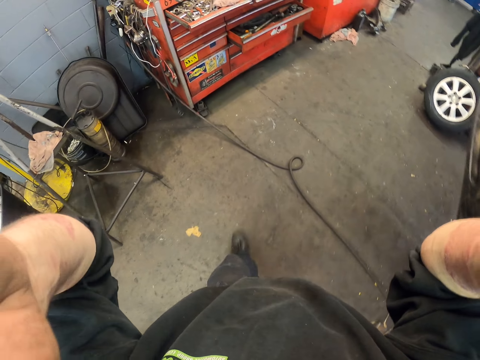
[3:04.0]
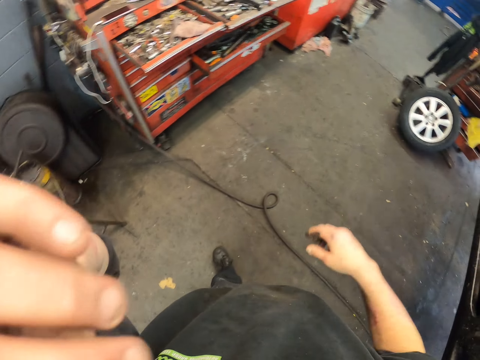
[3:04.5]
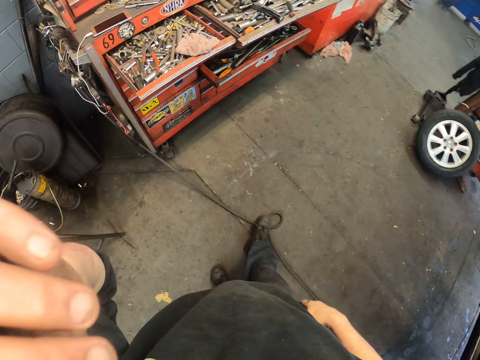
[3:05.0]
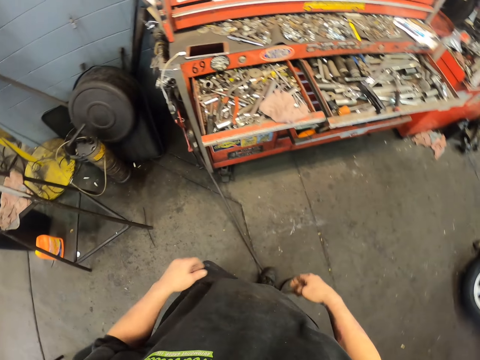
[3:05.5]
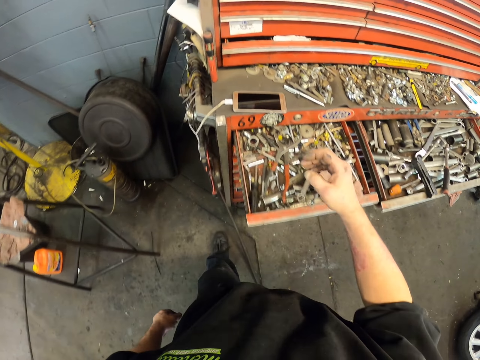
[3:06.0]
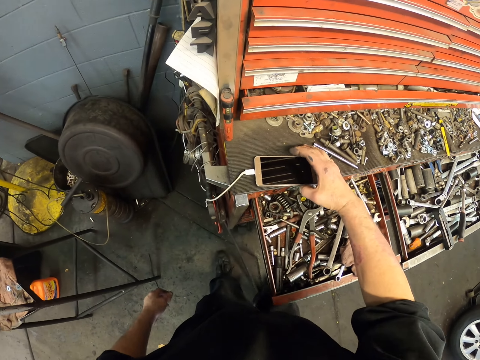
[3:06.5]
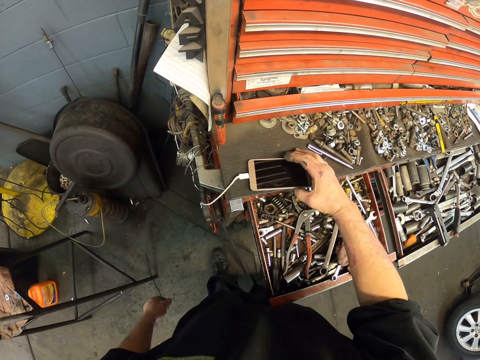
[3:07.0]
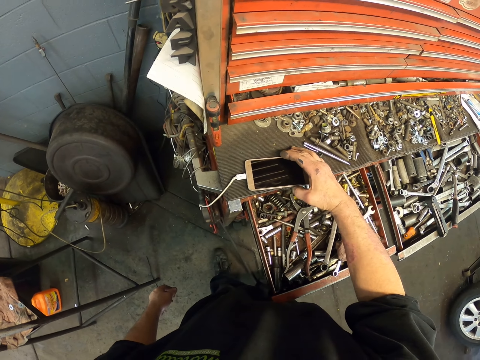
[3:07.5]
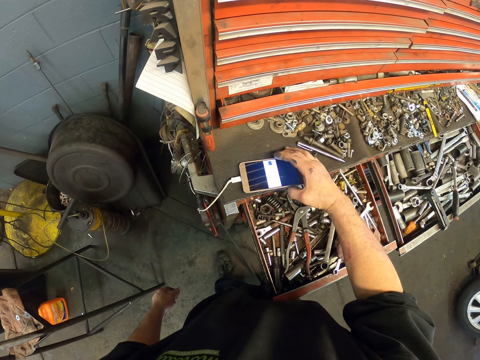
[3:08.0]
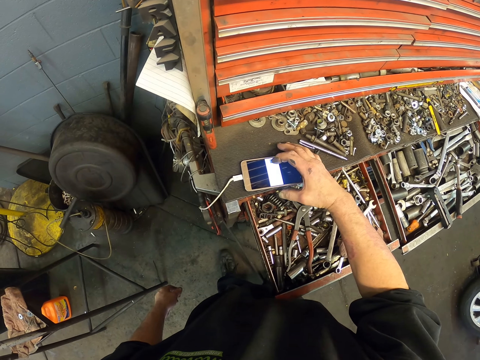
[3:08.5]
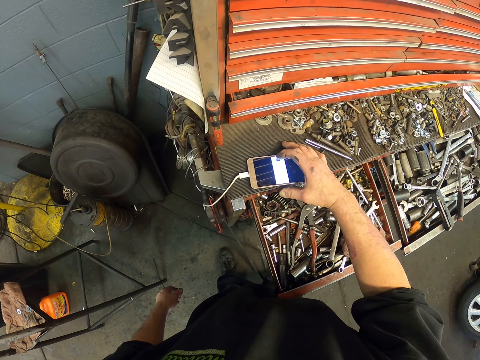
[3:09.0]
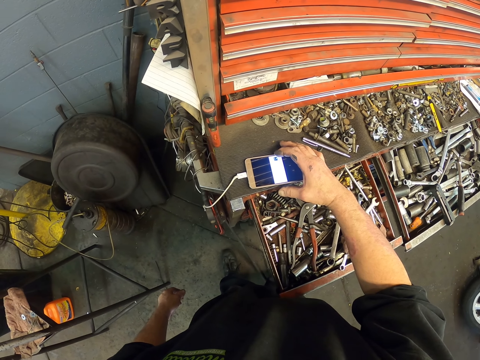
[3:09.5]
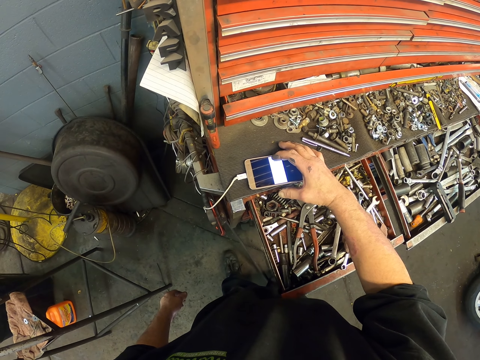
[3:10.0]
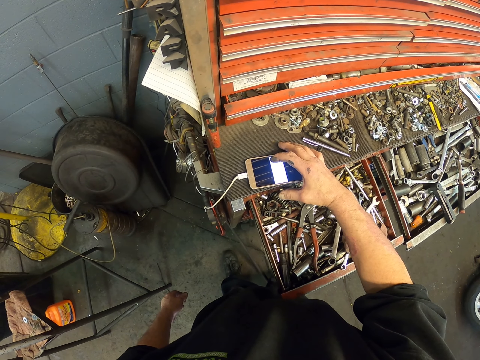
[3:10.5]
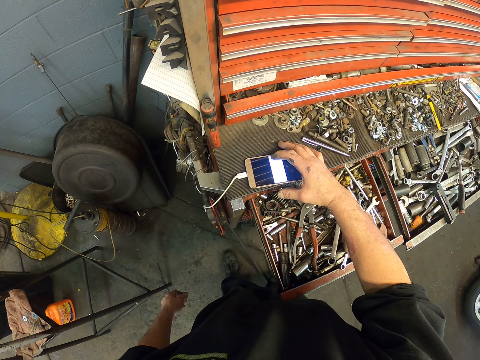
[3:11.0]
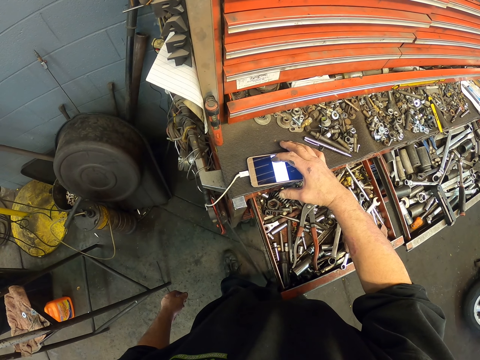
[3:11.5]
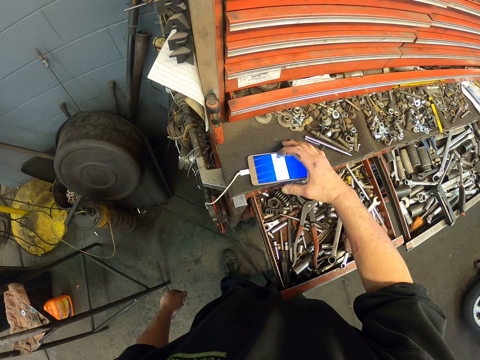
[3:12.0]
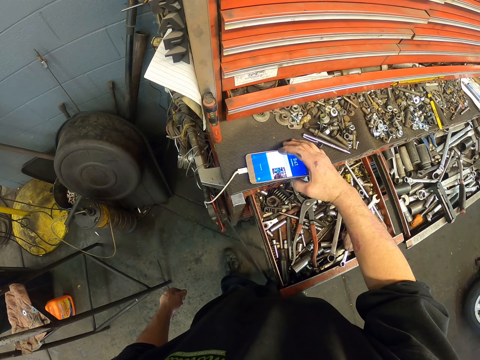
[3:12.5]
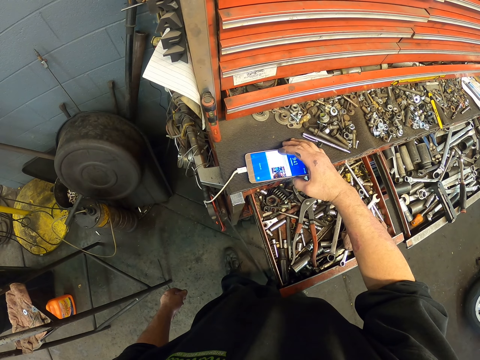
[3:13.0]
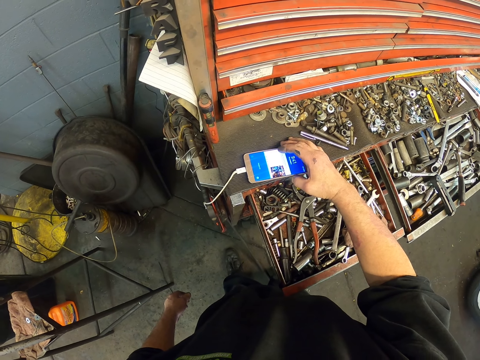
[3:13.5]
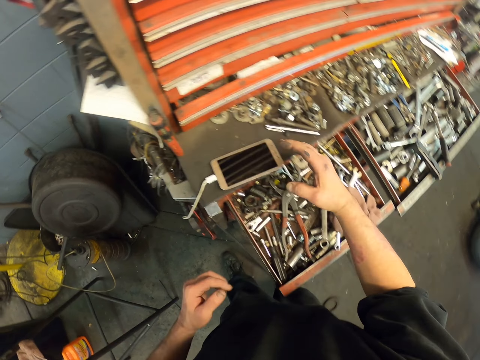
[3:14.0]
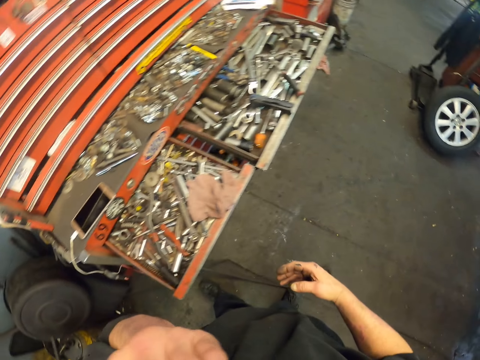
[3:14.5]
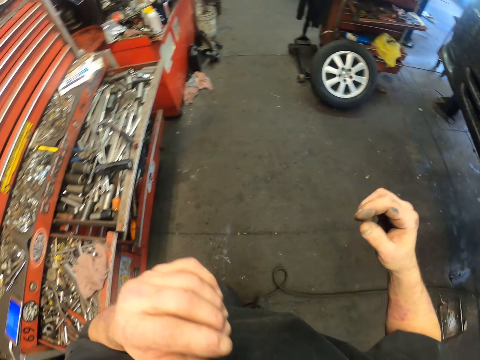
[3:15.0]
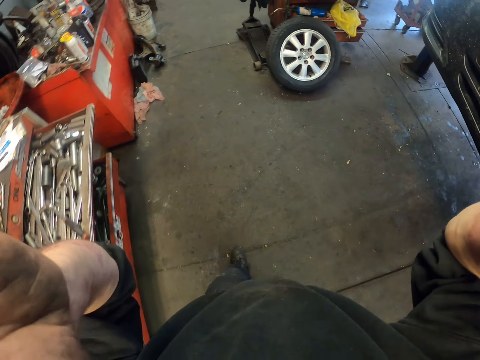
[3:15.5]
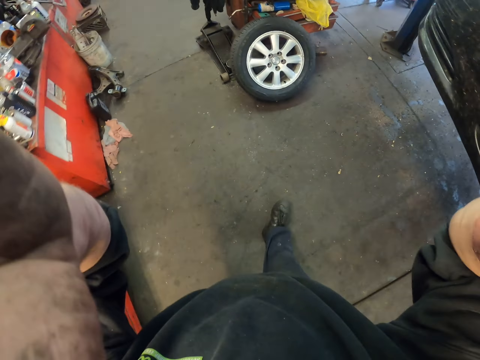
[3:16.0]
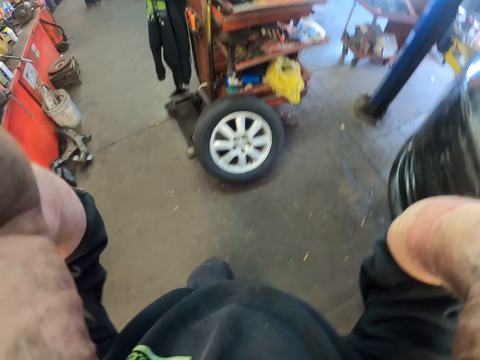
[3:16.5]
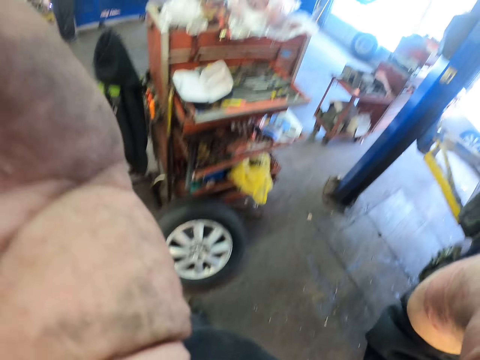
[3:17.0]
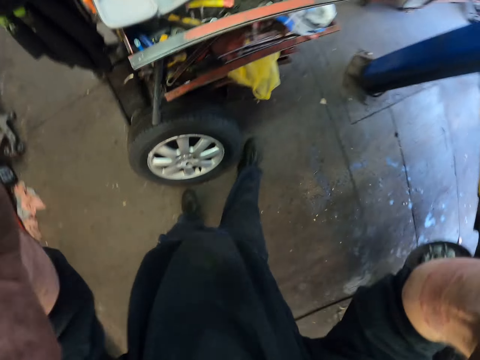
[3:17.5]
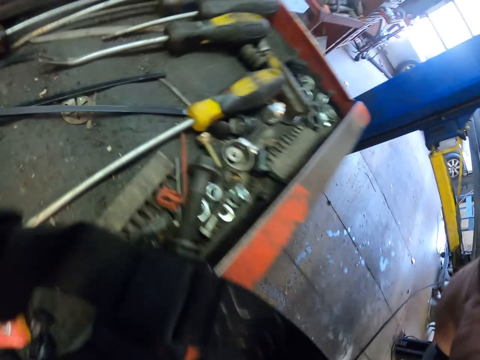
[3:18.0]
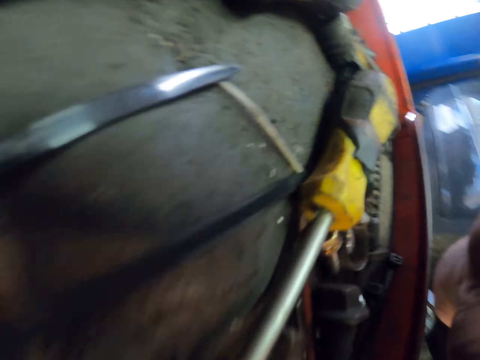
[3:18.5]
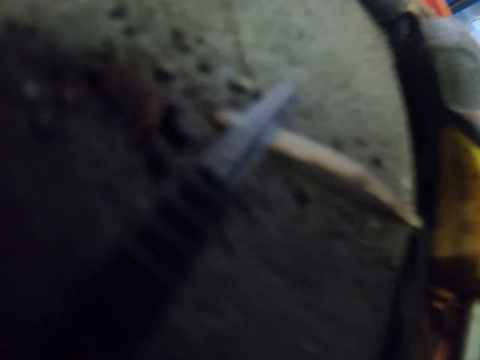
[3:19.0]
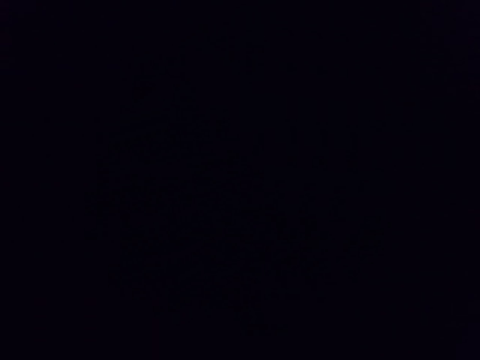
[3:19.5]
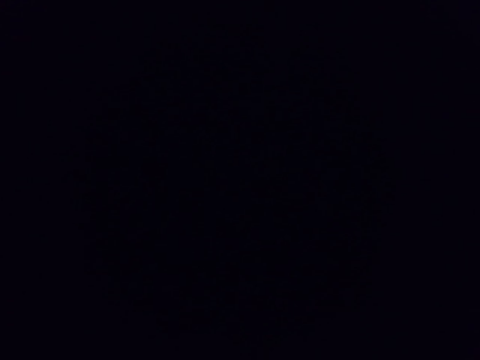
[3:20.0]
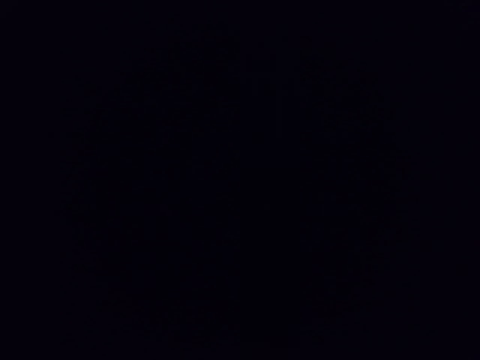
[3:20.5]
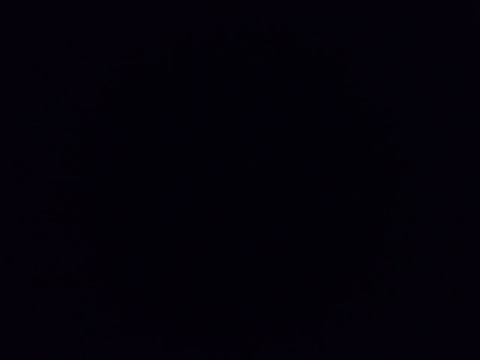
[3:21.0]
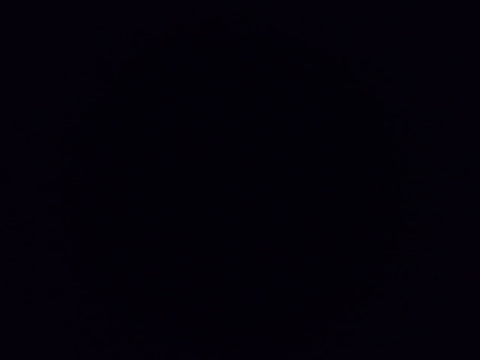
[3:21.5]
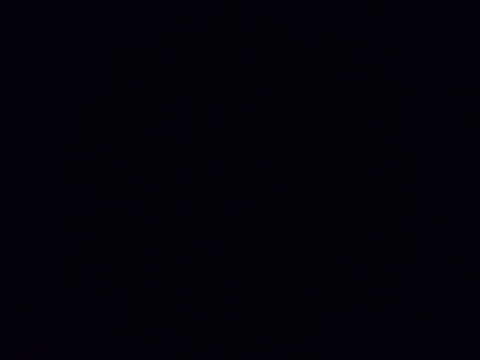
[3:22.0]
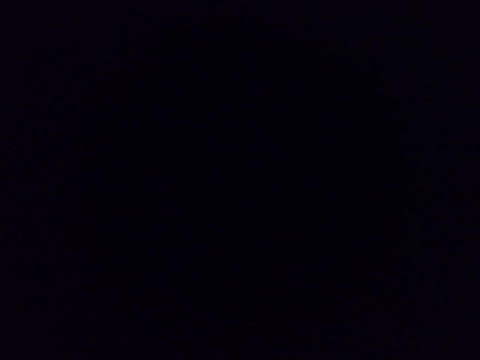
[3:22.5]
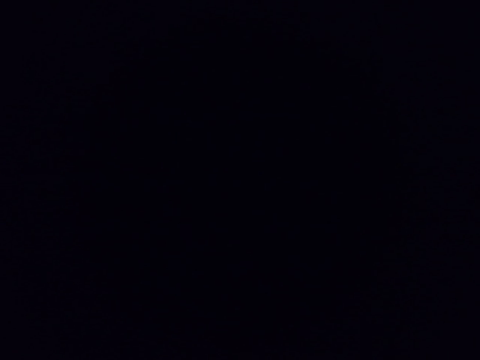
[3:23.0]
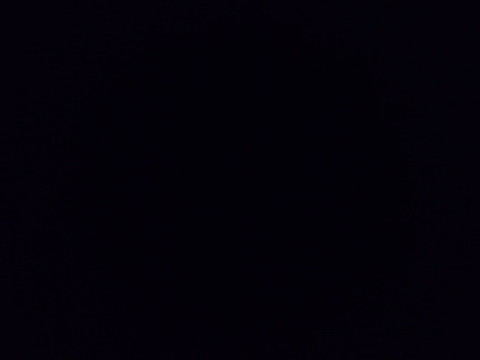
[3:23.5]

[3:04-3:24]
The camera wearer adjusts the camera glasses. They walk in the house. They press the phone. They hold their face. They walk. They remove the camera glasses. They place the camera on the shelf.

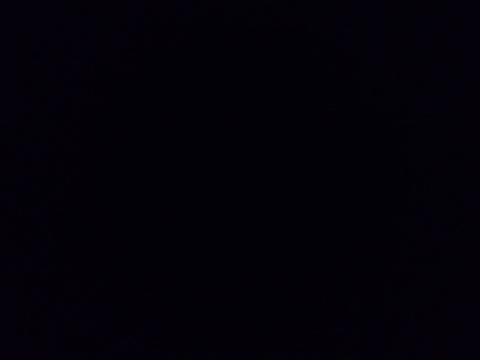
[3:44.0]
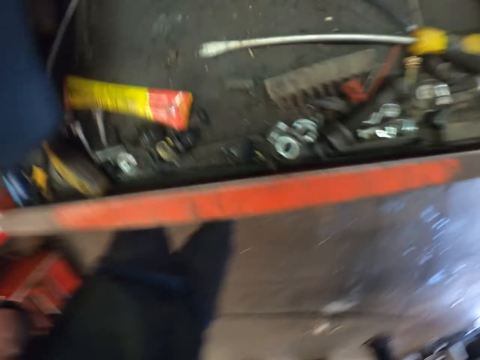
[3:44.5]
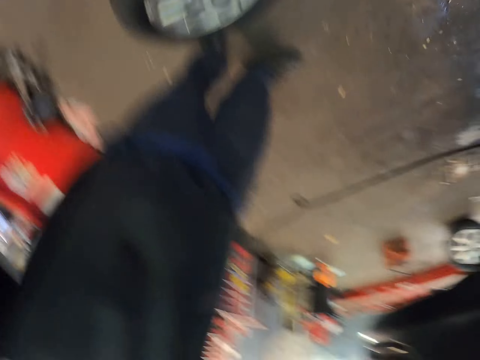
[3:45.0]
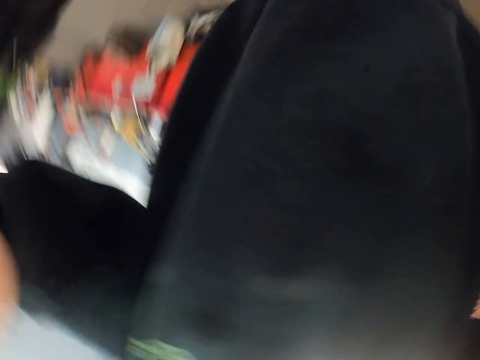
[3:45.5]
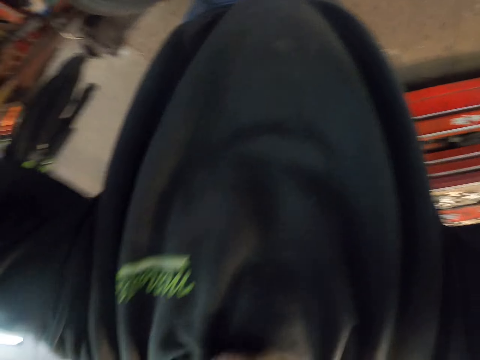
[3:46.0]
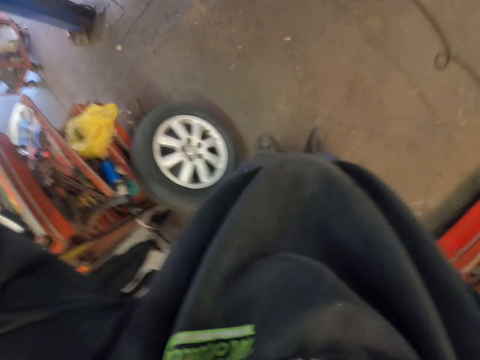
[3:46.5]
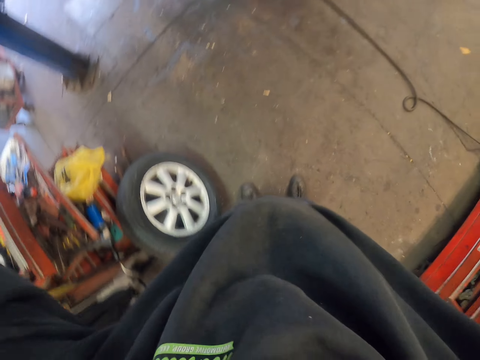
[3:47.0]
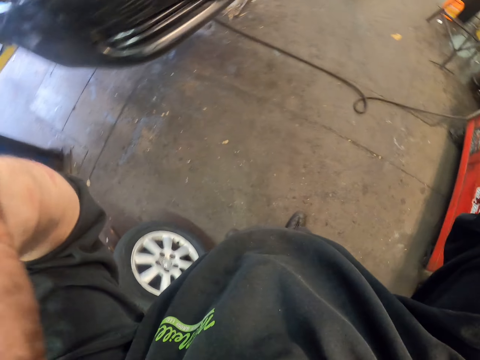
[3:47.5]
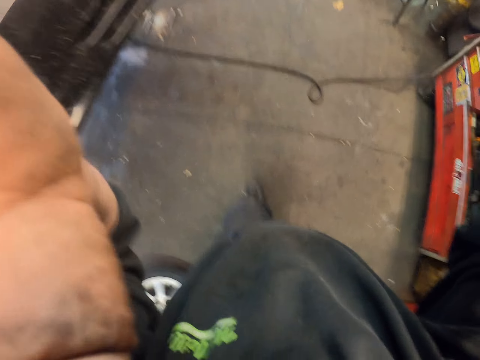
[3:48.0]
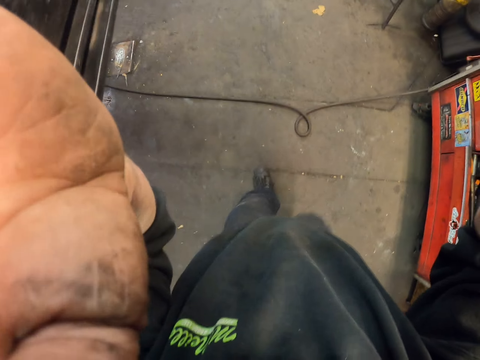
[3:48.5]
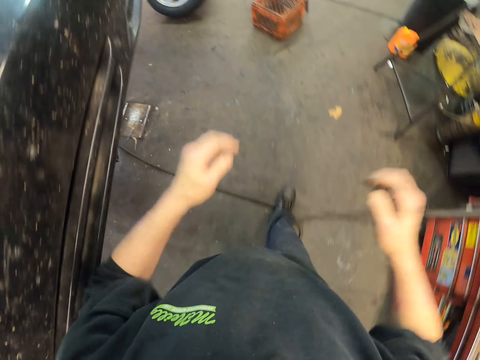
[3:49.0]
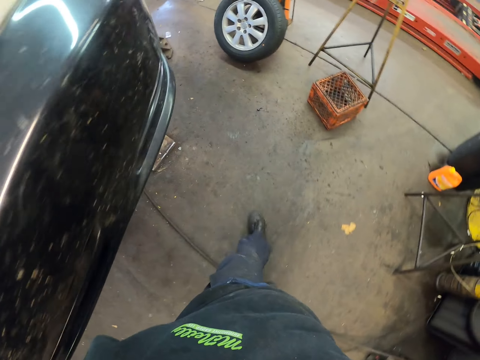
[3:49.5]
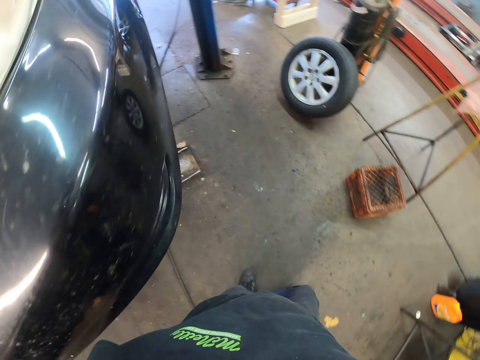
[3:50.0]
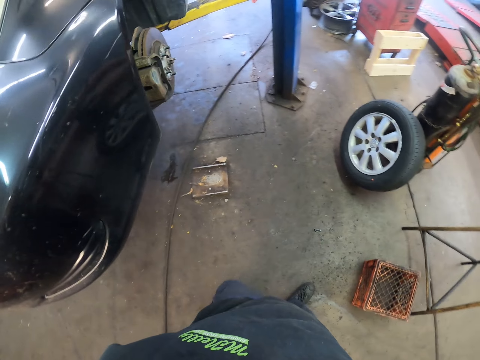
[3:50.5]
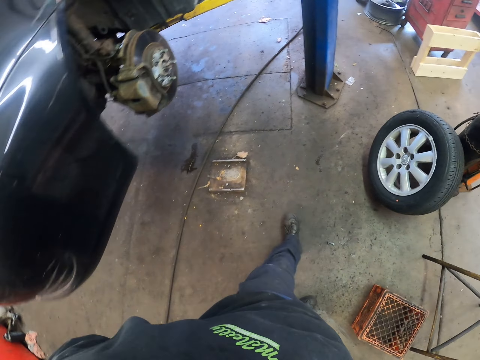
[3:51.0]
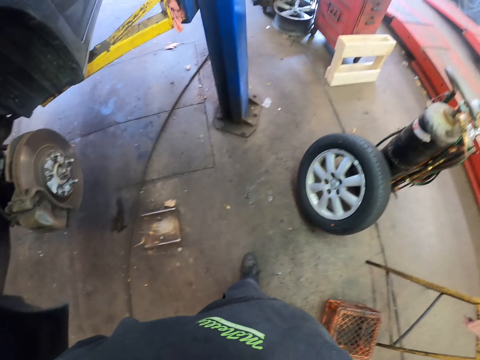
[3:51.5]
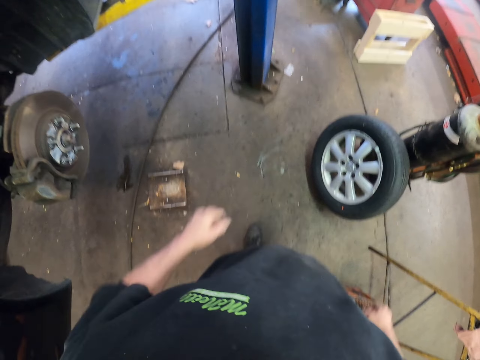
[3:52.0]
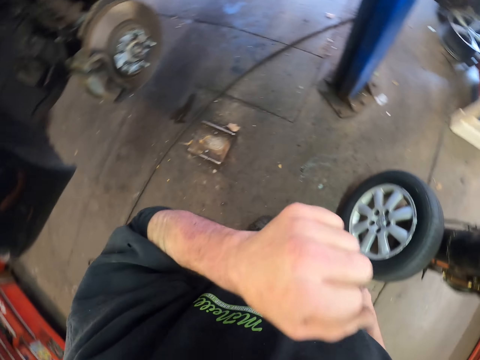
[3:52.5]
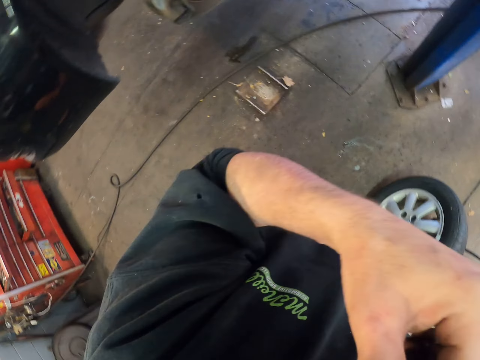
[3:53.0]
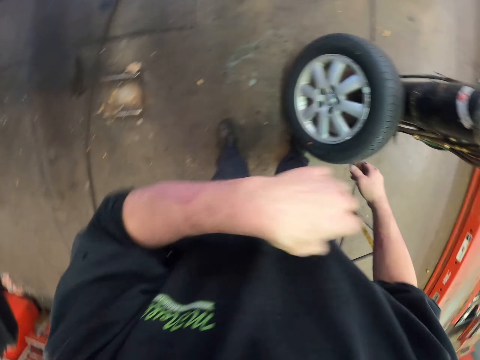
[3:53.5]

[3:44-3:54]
The camera wearer puts on the camera glasses. They walk in the garage. They scratch their face.
